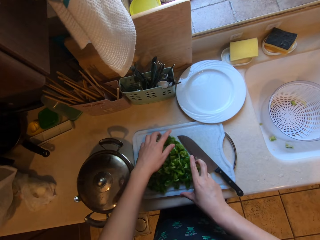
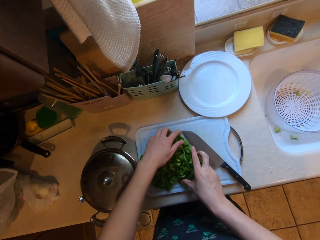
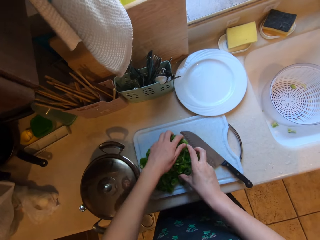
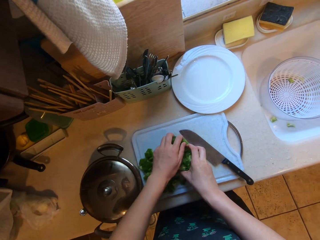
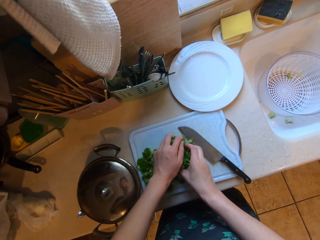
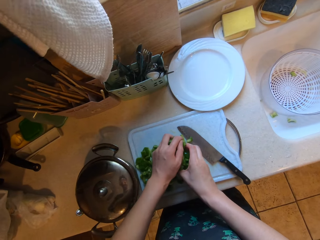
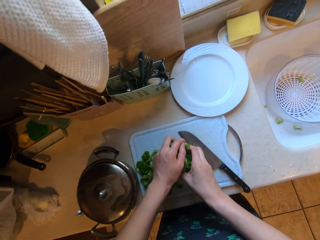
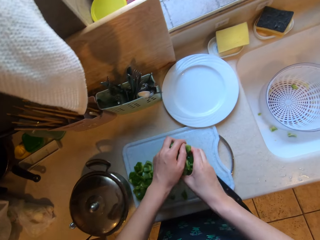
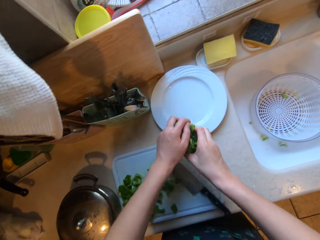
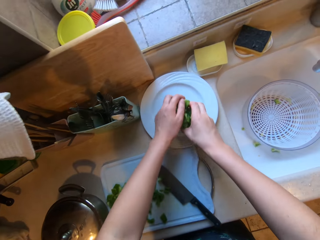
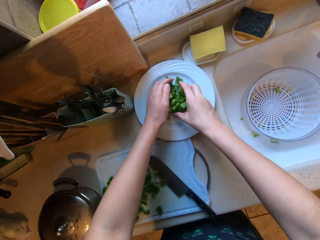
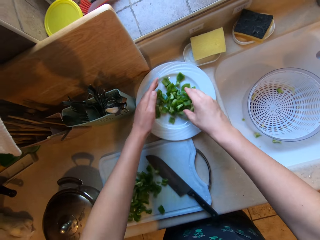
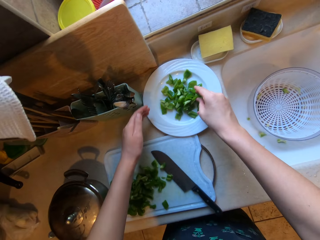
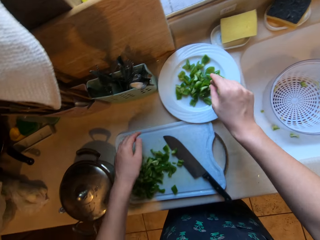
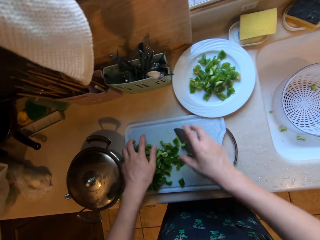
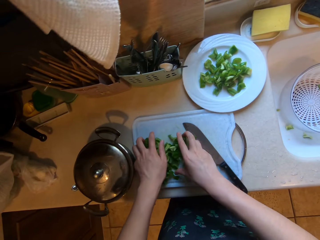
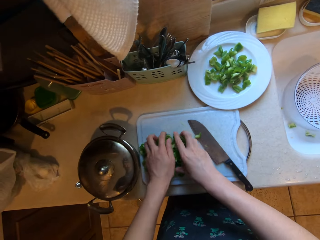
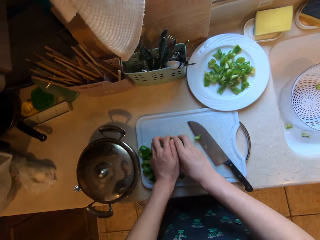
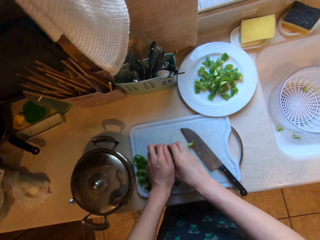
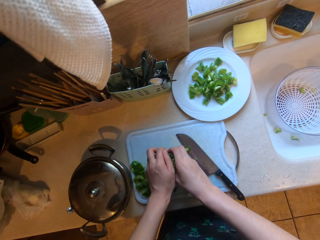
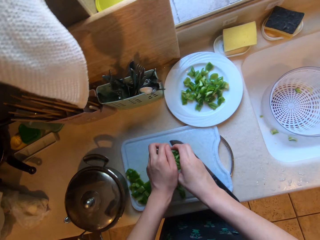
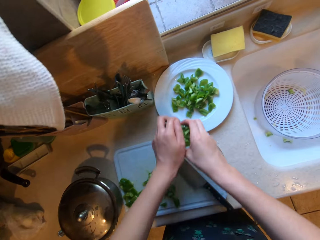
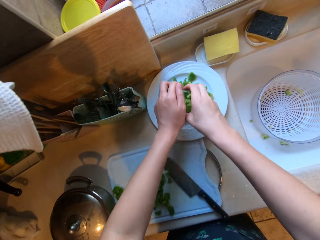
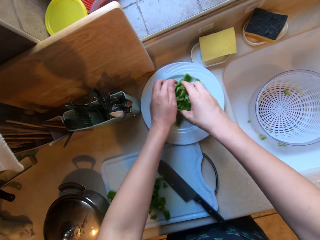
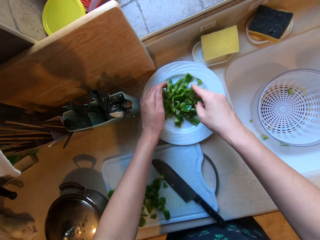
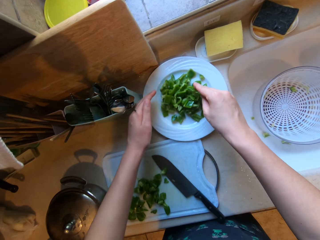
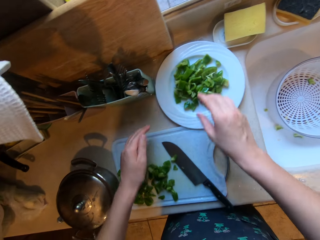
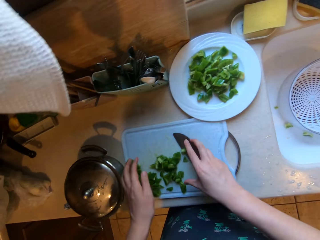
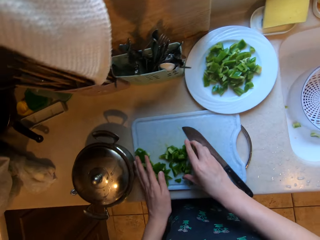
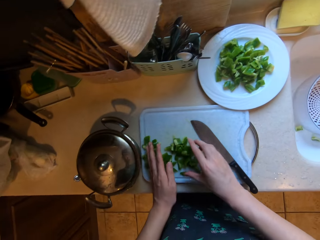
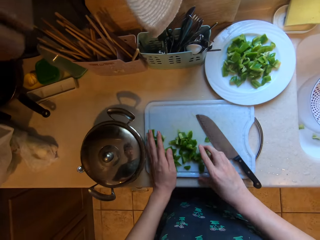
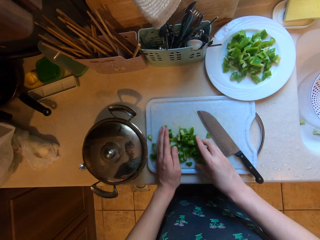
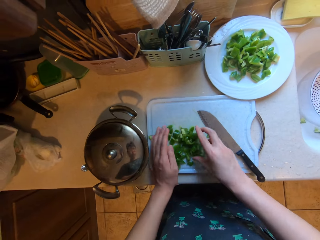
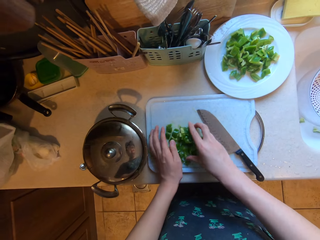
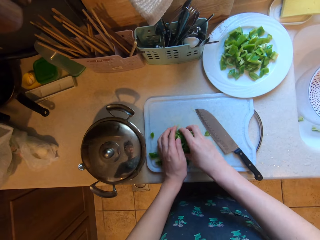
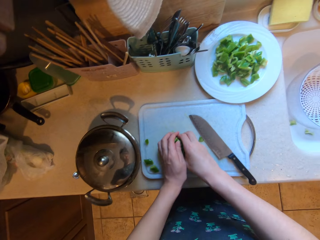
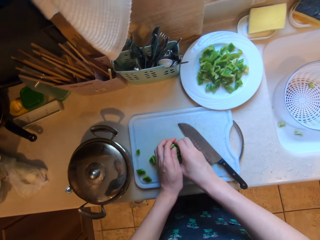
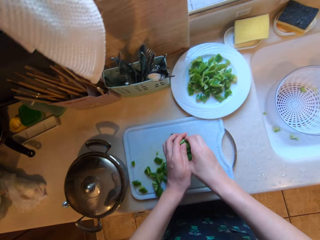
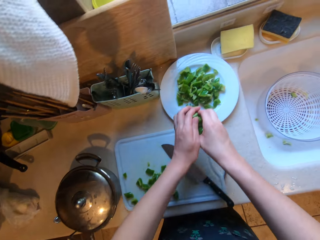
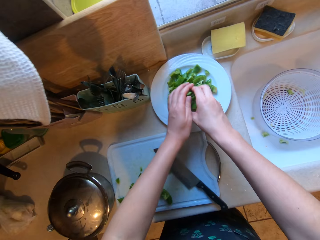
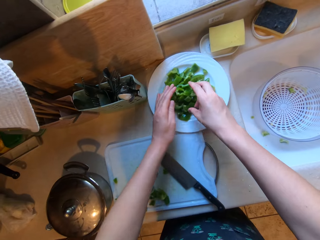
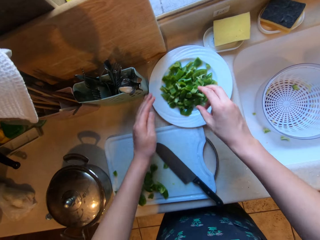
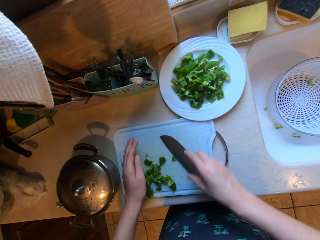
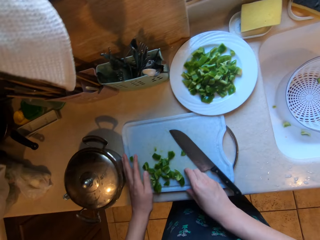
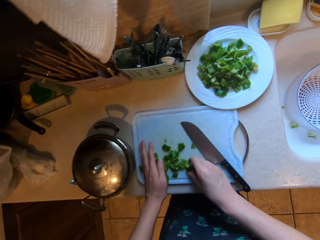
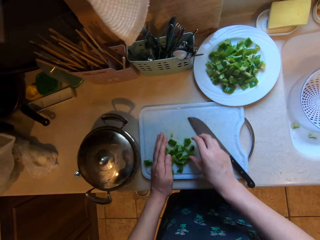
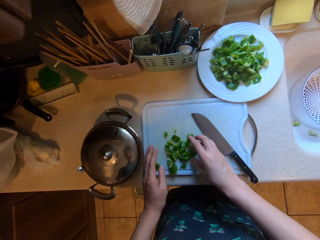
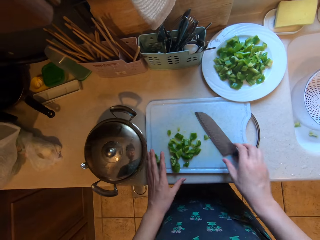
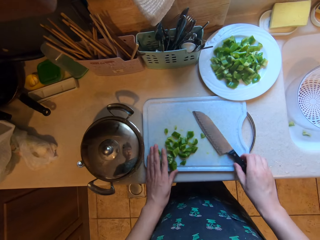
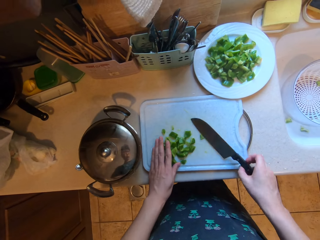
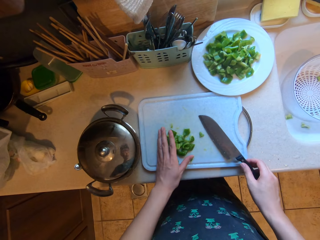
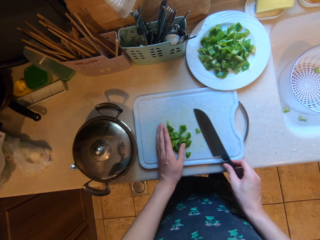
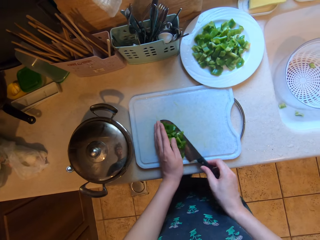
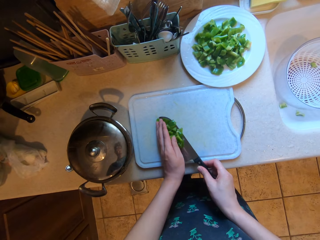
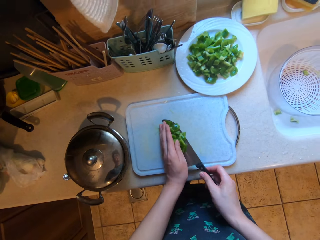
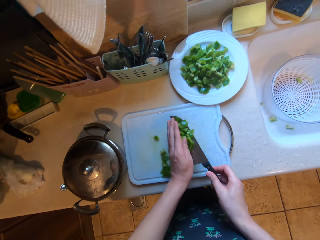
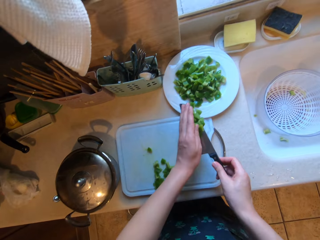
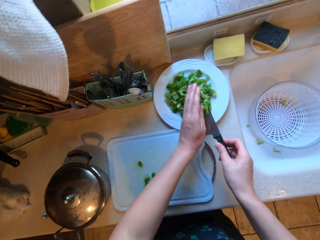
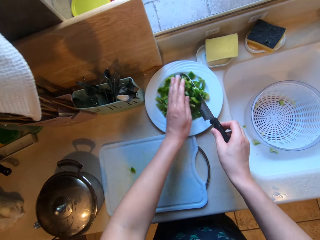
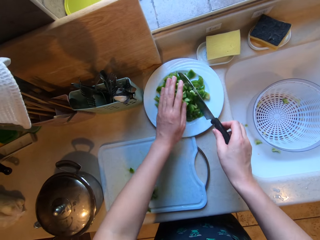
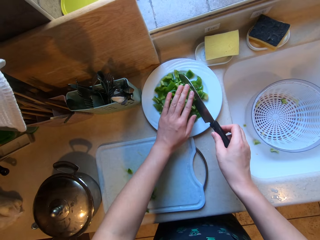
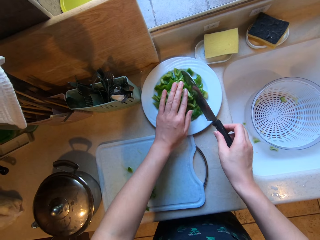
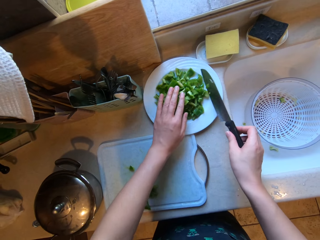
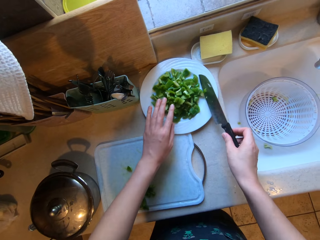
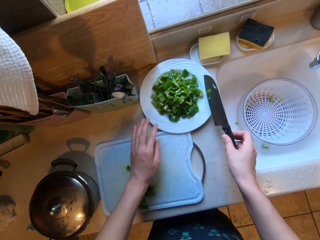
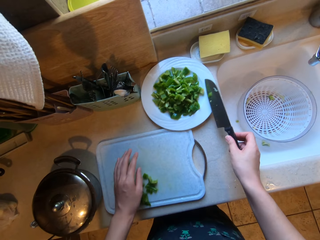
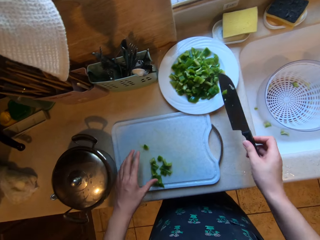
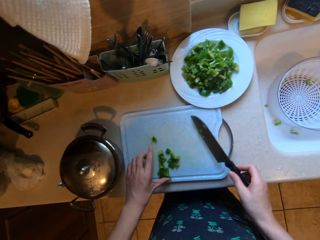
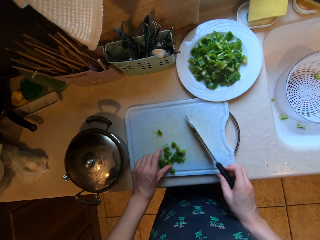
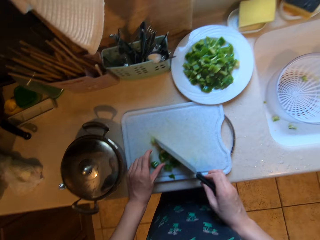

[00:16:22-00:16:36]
The camera wearer gathers the chopped bell pepper on the chopping board with both hands. He takes the chopped bell peppers. He drops some of the chopped bell pepper into the plate on the counter with both hands. He gathers the remaining chopped bell pepper on the chopping board with both hands. He drops some of the chopped bell pepper into the plate on the counter with both hands. He gathers the remaining chopped bell pepper on the chopping board with both hands. He drops the chopped bell pepper into the plate on the counter with both hands. He gathers the remaining chopped bell pepper on the chopping board with both hands. He picks the chopped bell peppers with a knife. He drops the chopped bell pepper into the plate on the counter with the knife in his right hand and his left hand.

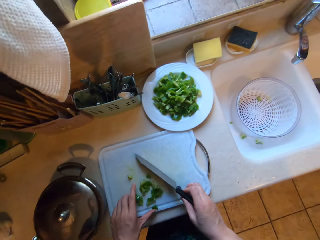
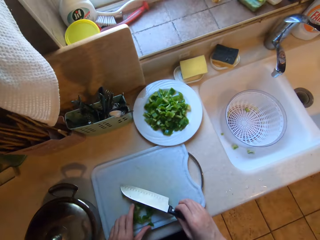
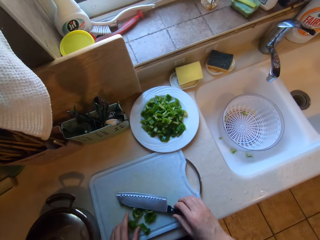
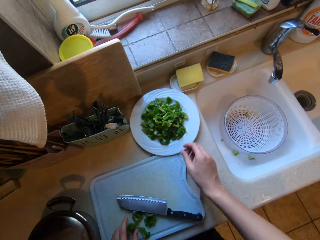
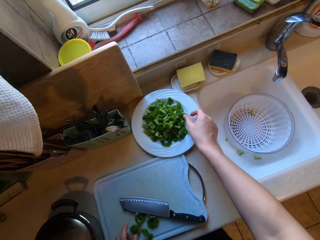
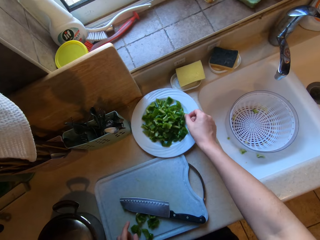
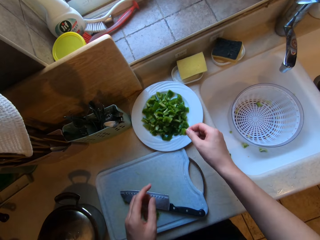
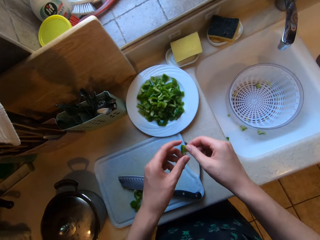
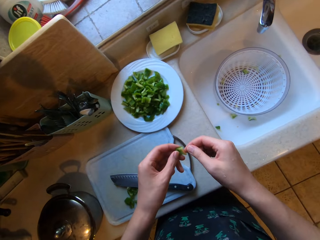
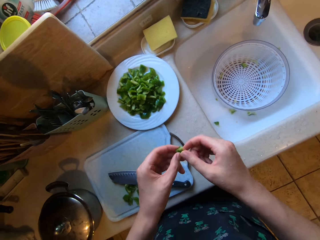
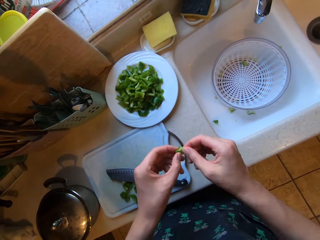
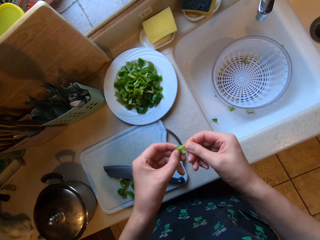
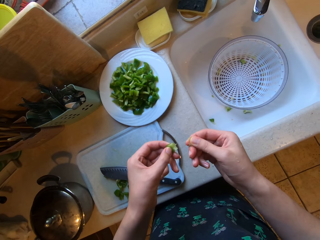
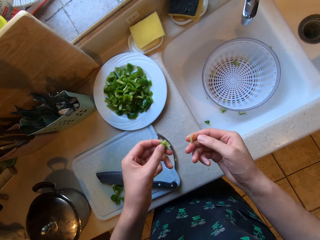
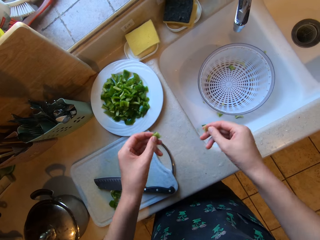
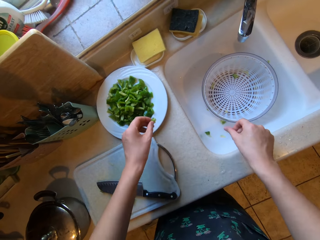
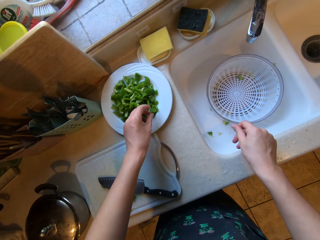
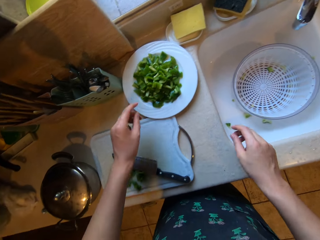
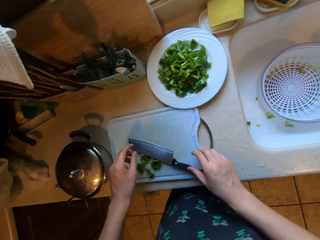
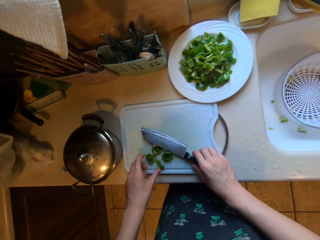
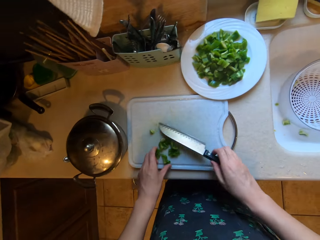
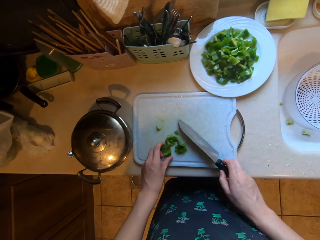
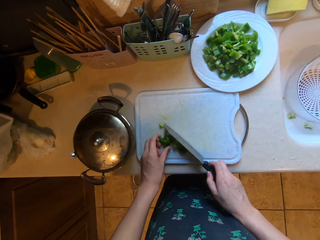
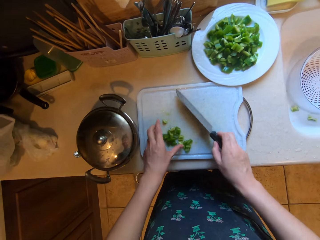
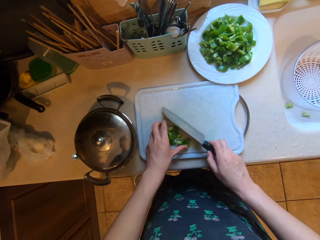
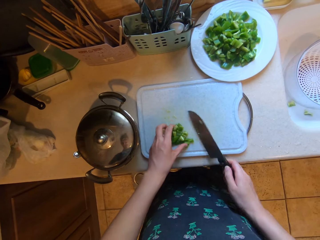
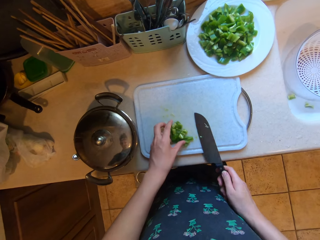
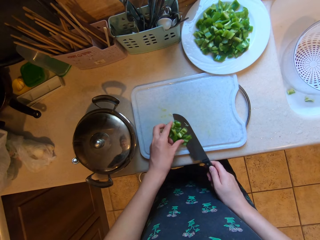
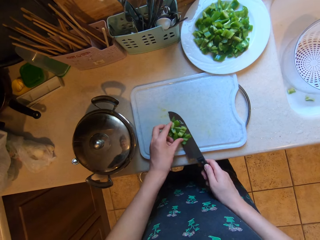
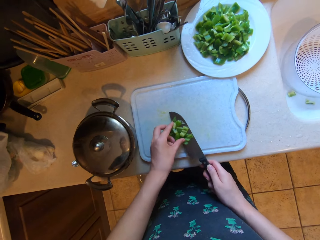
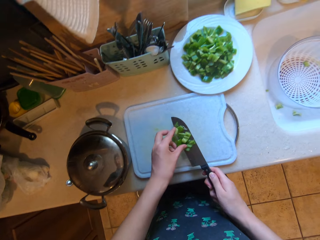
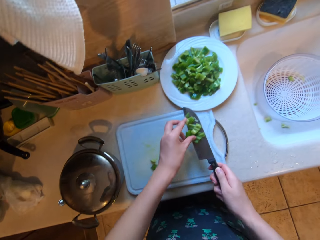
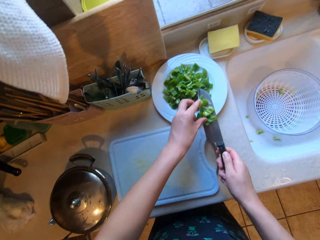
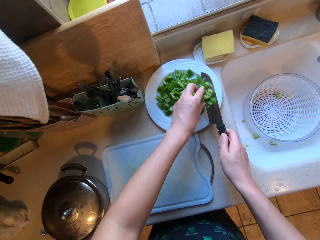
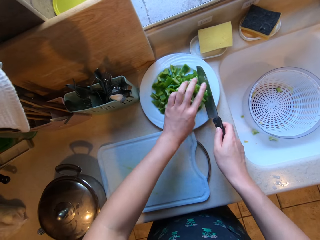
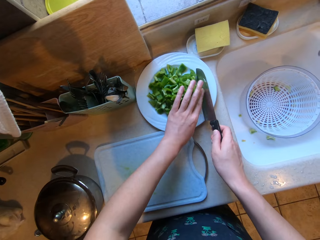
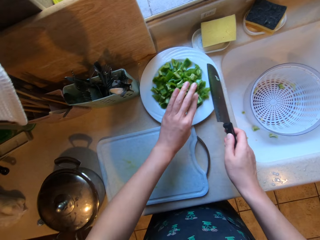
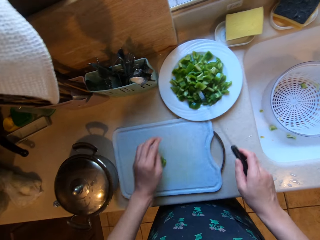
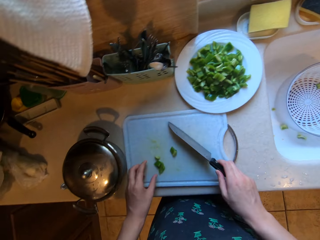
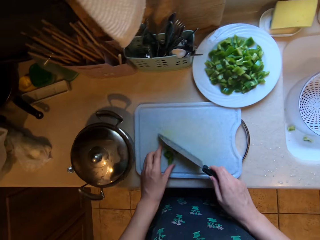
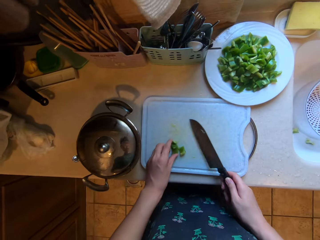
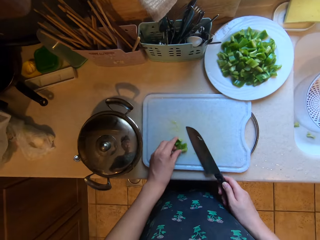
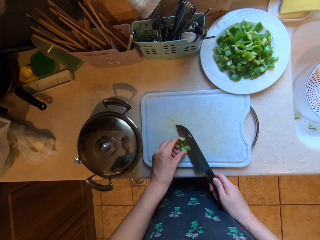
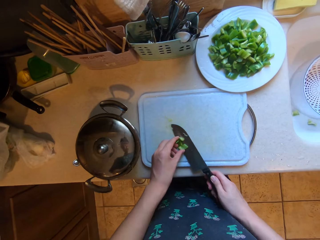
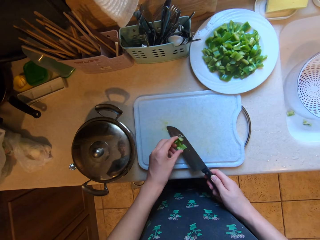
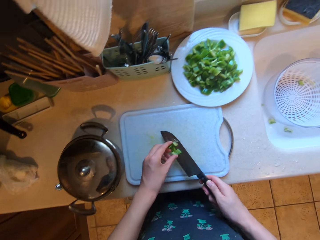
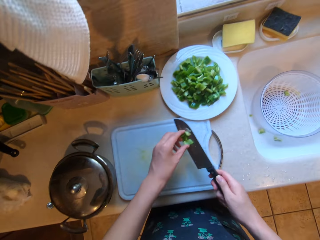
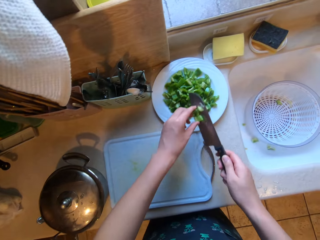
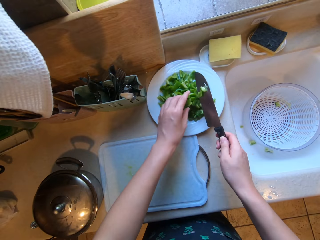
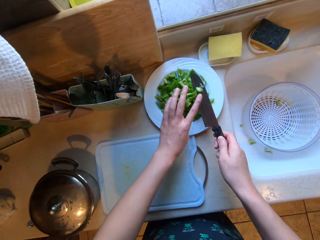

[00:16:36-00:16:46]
The camera wearer gathers the remaining chopped bell pepper on the chopping board with the knife in his right hand. He drops the knife in his right hand on the chopping board. He looks at a chopped bell pepper in his hand. He picks up a piece of chopped bell pepper from the plate on the counter with his right hand. He touches the piece of bell pepper with both hands. He removes dirt from the piece of bell pepper with his right hand. He throws the dirt into the sink with his right hand. He drops the piece of bell pepper into the plate with his left hand. He picks up the knife from the chopping board with his right hand. He picks the chopped bell peppers with the knife. He gathers the remaining chopped bell pepper on the chopping board with the knife in his right hand. He drops the chopped bell pepper into the plate on the counter with the knife in his right hand and his left hand. He gathers the last chopped bell pepper into the knife in his right hand with his left hand.
